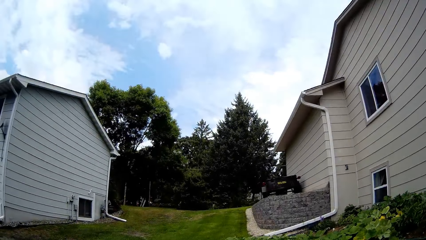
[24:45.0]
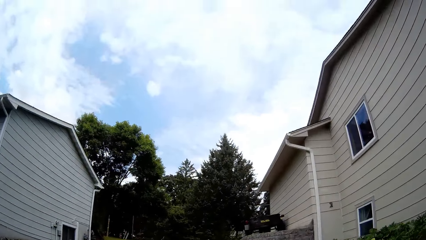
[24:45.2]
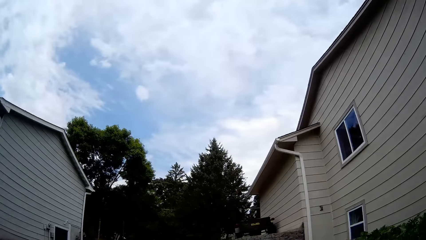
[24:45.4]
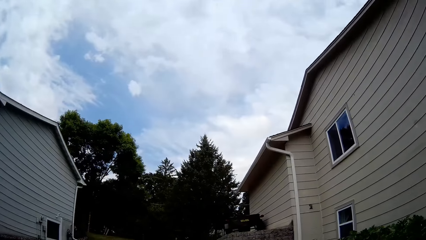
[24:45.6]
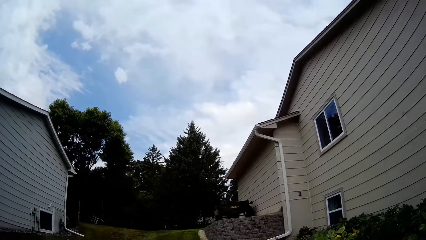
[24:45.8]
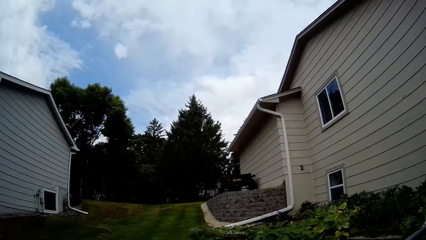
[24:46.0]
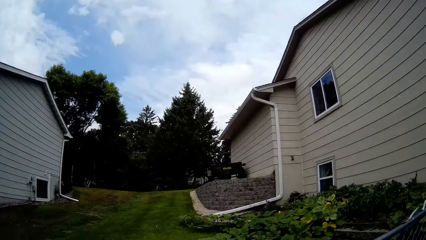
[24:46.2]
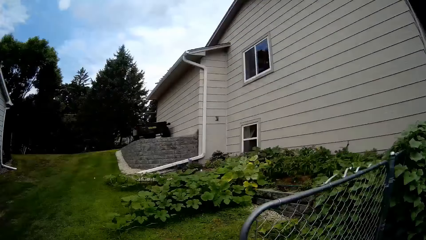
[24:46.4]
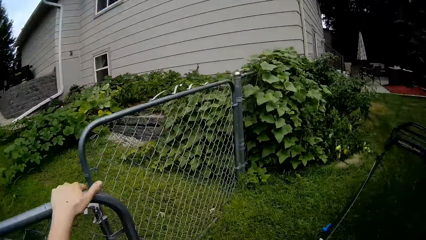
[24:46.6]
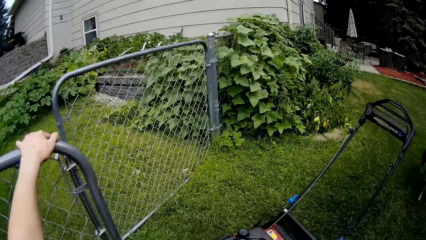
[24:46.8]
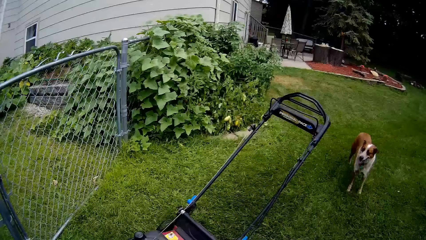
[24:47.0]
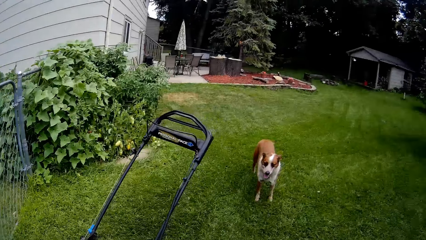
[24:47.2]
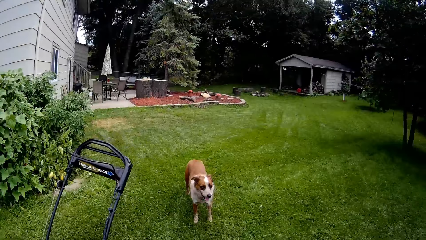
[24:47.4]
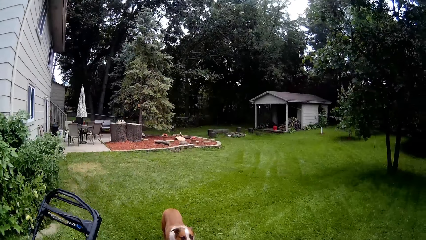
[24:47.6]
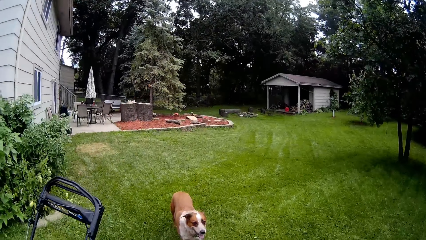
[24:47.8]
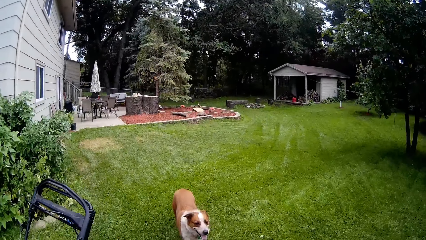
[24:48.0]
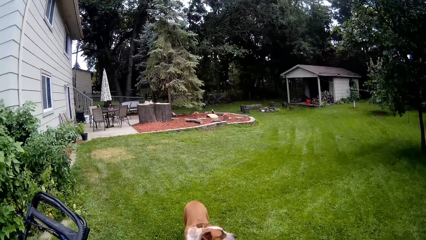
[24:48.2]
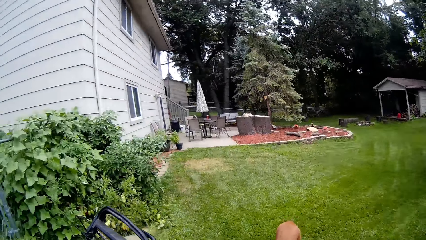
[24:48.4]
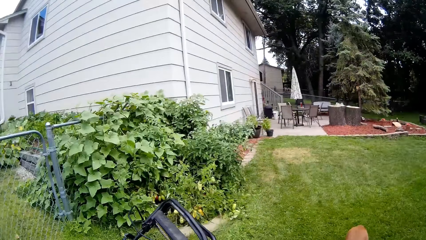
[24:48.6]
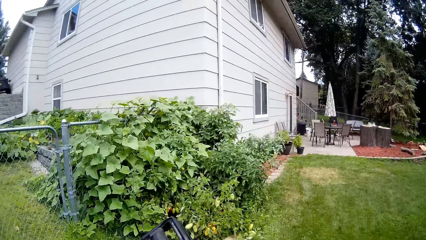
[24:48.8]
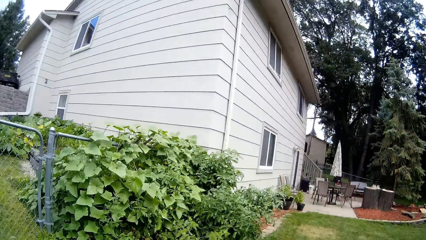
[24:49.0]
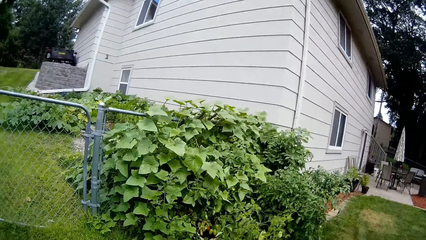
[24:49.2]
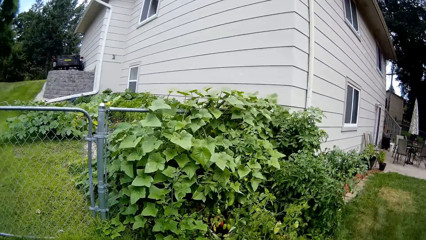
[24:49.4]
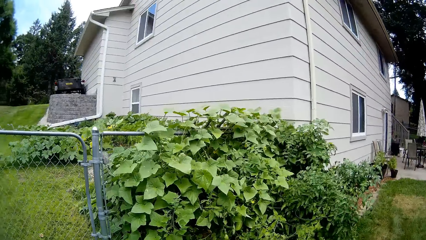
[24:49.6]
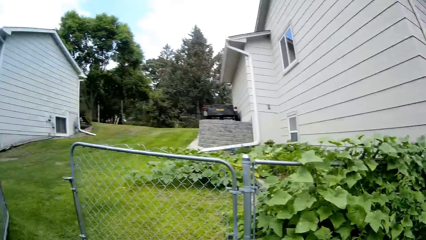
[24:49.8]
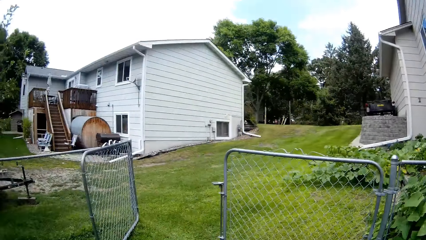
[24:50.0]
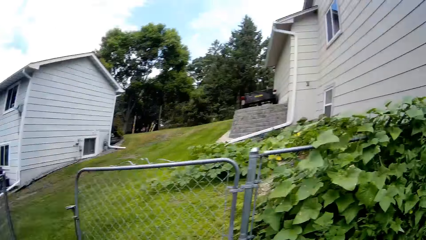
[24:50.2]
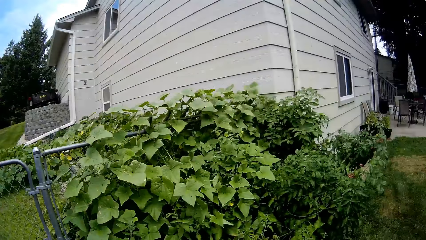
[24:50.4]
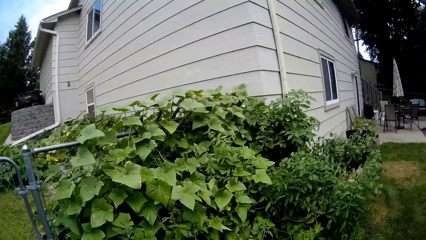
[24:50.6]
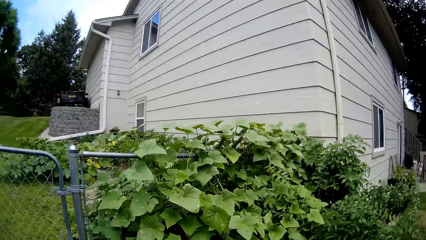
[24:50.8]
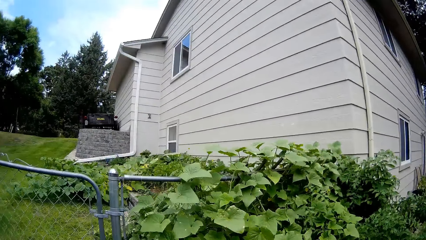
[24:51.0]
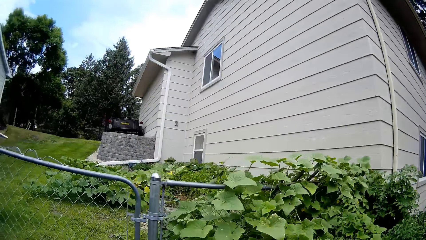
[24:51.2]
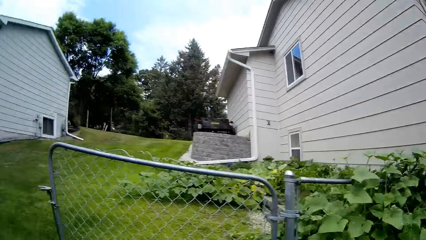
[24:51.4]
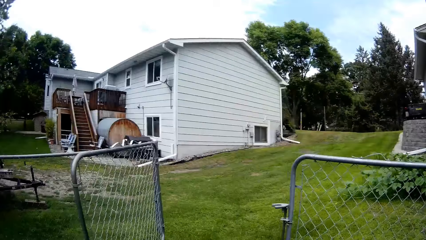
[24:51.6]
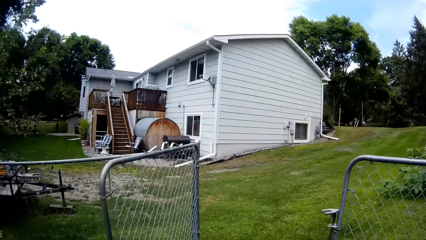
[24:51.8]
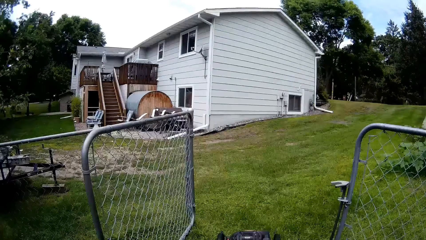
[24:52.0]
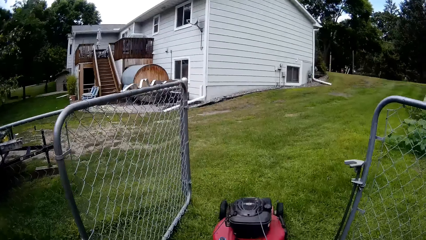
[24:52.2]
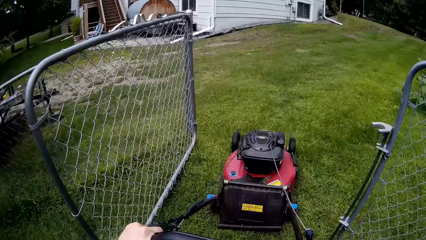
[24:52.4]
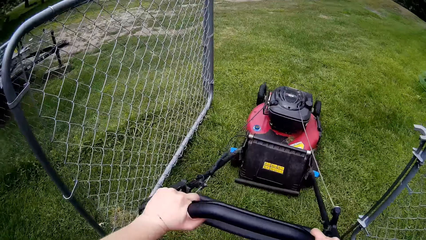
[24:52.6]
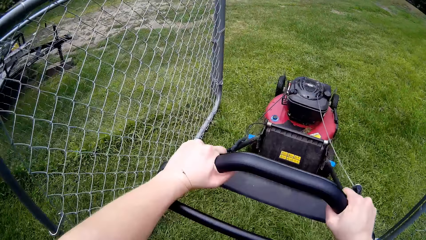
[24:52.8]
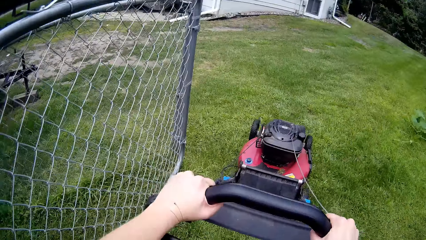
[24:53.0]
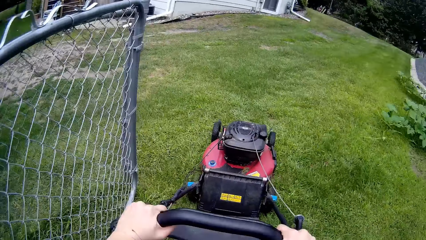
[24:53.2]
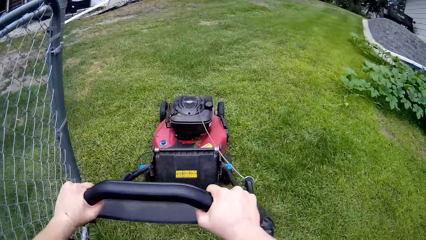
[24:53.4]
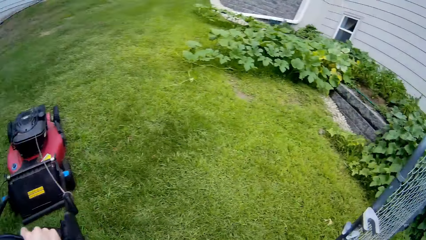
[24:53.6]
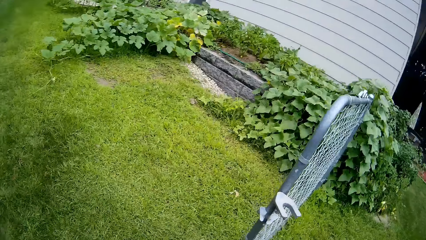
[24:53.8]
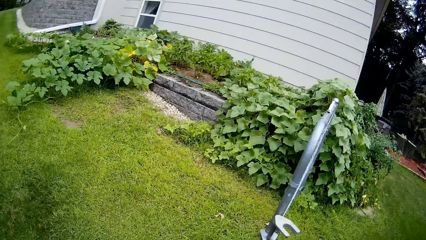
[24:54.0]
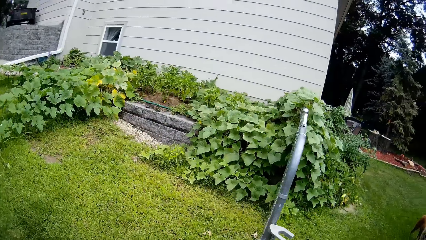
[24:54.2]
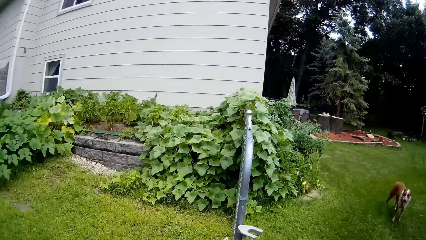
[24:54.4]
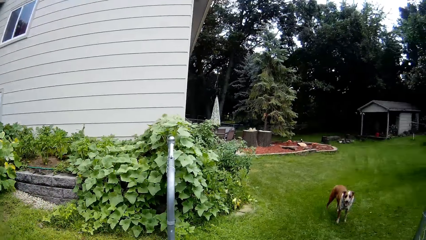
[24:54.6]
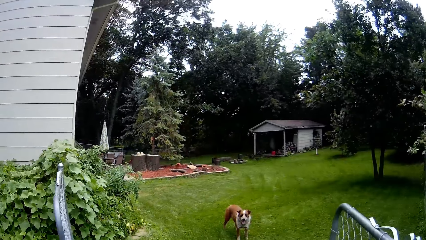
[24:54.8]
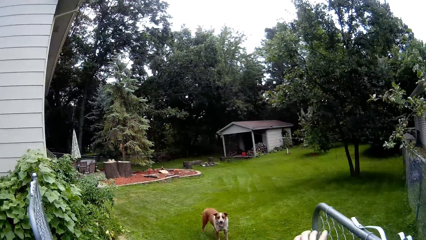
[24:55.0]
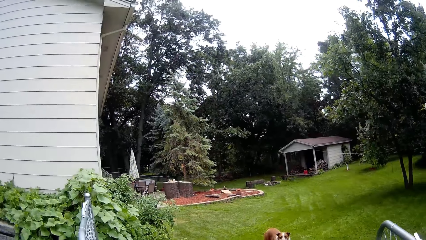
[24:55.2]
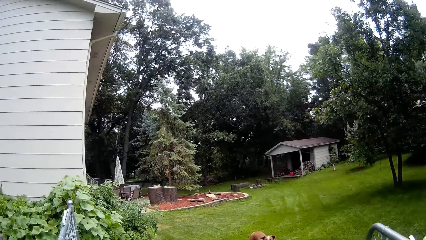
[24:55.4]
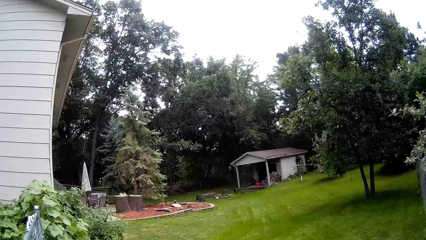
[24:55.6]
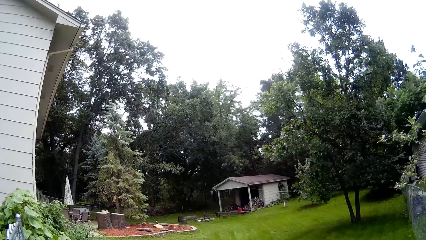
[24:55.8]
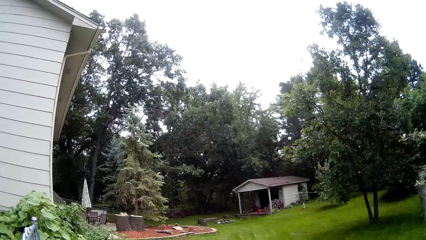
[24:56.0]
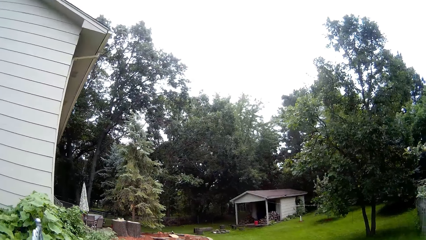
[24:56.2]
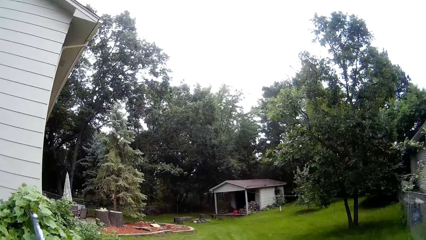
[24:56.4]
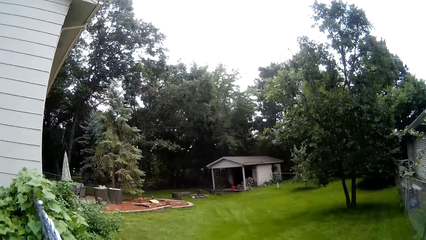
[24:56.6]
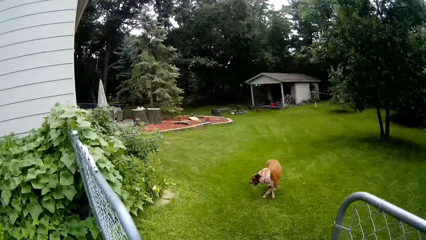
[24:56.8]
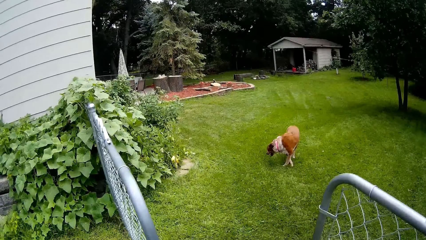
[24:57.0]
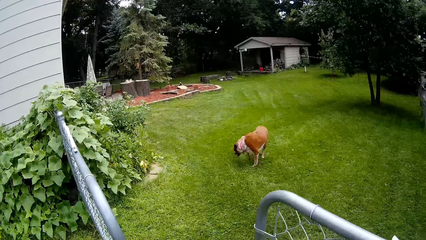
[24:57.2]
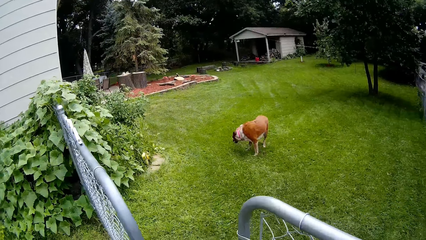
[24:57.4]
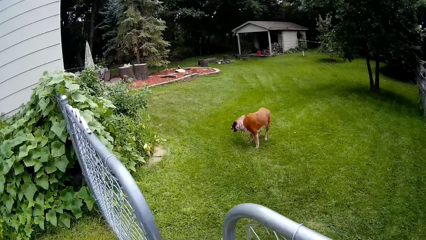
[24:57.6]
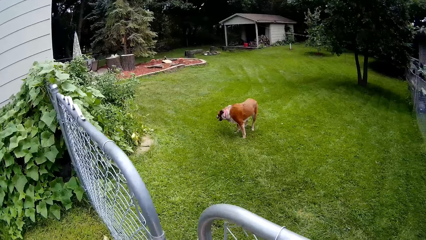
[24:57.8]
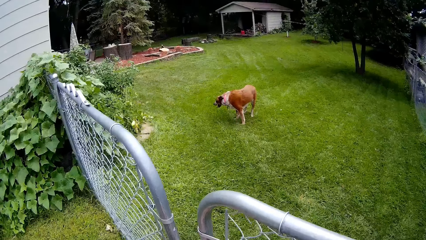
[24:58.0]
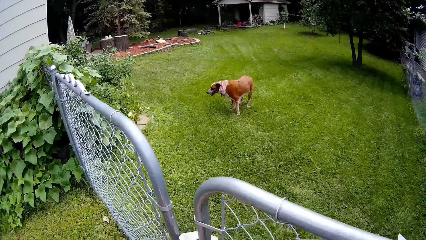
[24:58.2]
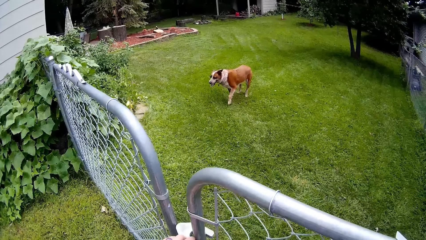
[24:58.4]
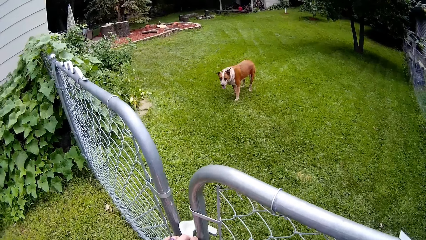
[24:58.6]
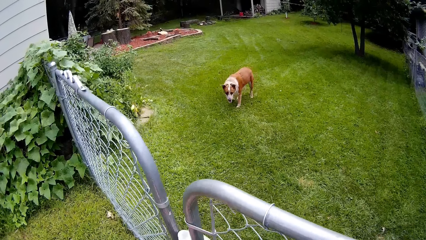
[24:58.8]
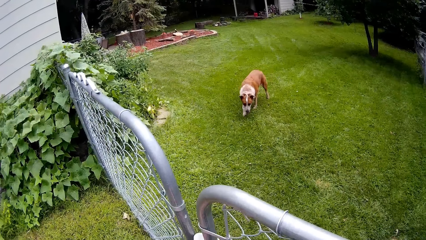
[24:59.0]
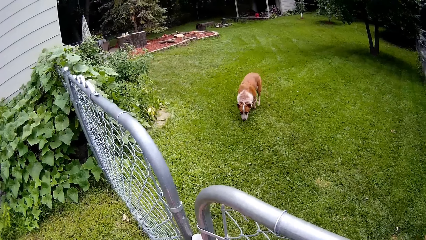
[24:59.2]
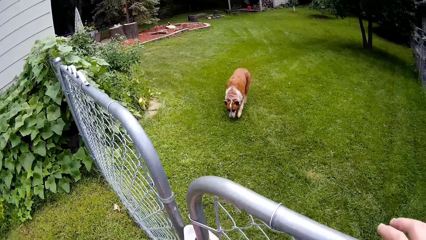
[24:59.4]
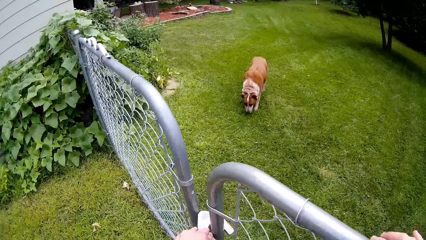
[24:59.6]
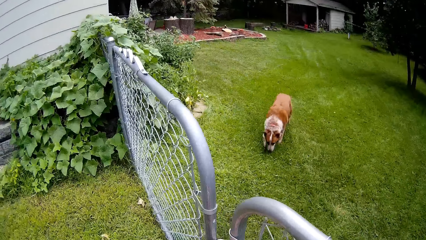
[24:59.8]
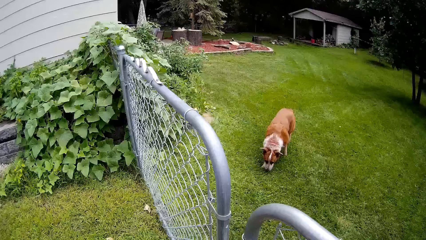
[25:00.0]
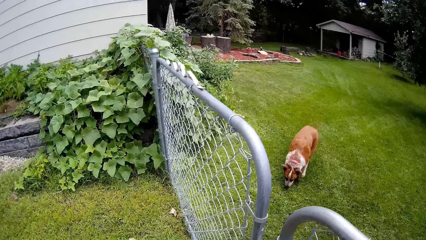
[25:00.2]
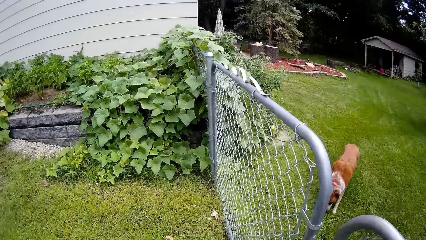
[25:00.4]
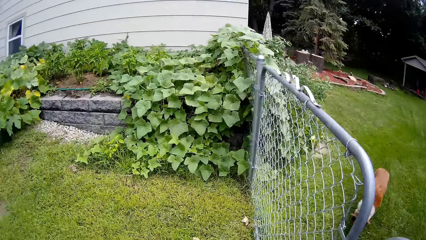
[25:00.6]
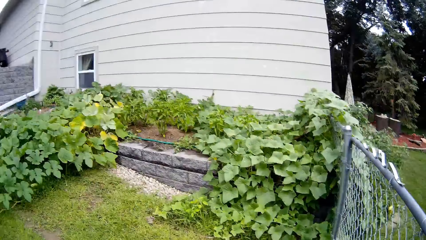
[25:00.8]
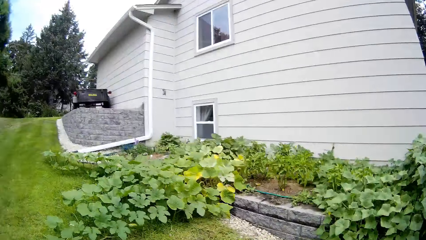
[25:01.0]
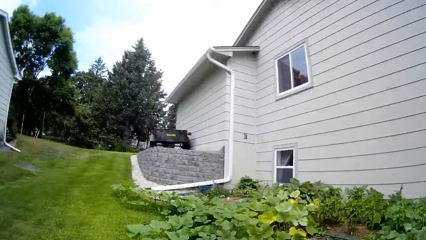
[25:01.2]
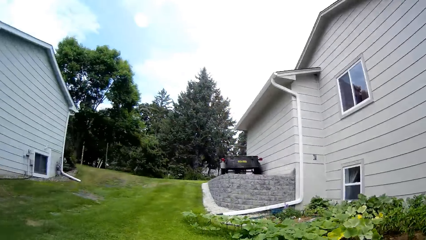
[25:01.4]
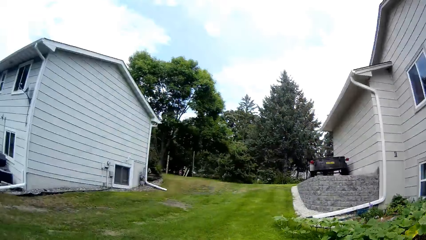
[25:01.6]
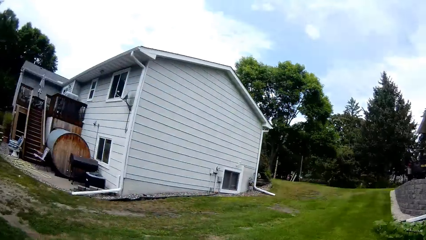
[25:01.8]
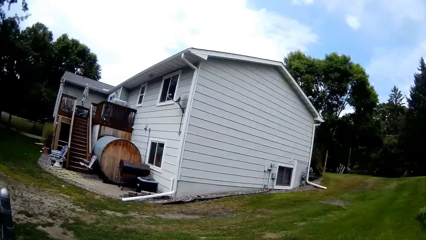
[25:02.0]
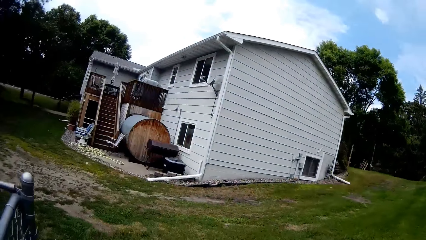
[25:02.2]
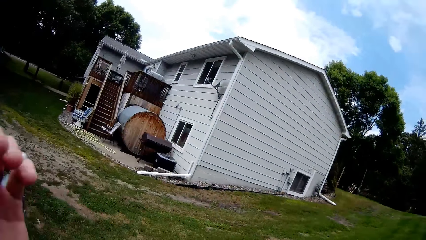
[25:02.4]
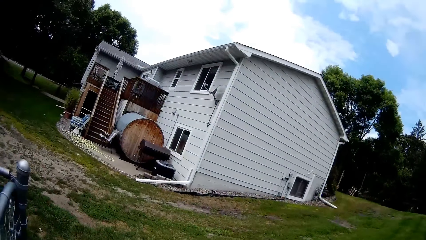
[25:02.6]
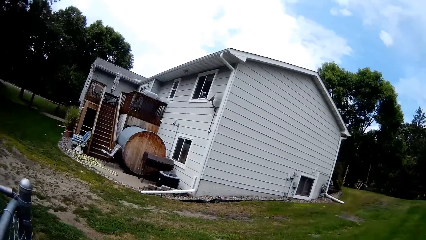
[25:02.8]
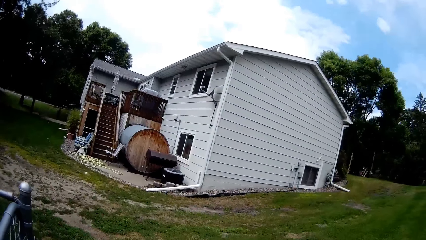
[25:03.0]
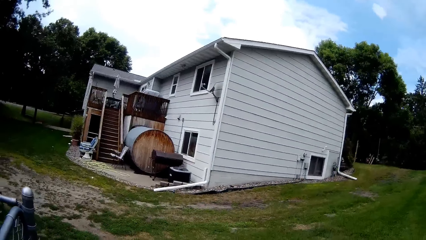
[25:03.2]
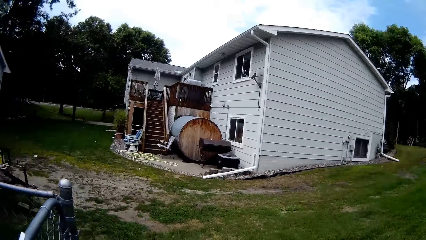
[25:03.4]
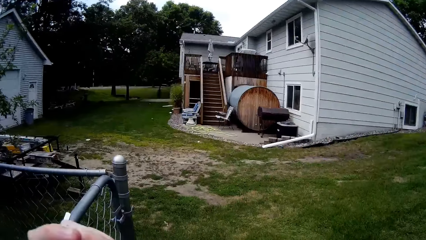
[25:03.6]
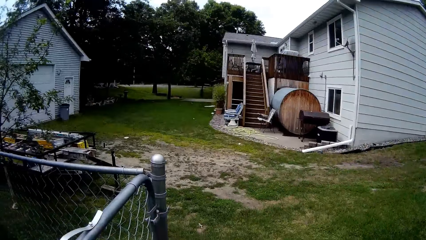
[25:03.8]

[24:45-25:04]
The camera wearer holds a gate. She touches the top of the small gate with her left hand. She opens the gate. She walks towards the lawn mower. She moves the lawn mower with both hands. She closes the gate. She looks around.
